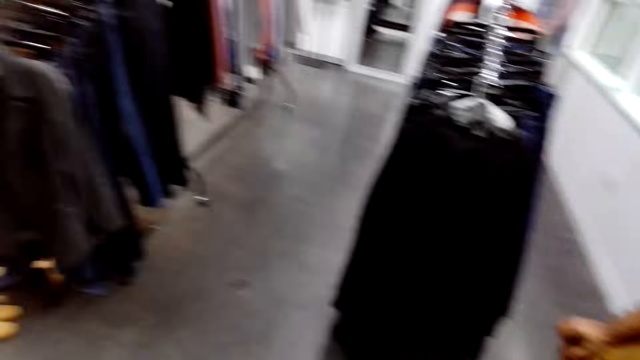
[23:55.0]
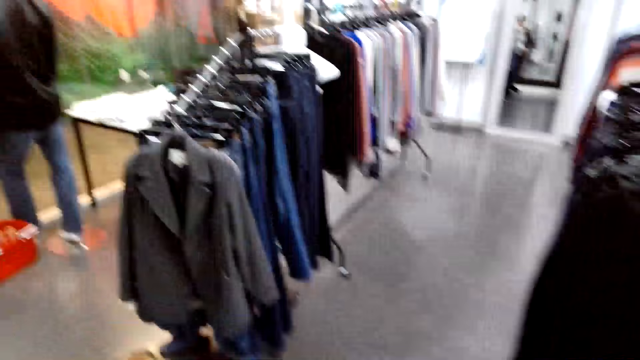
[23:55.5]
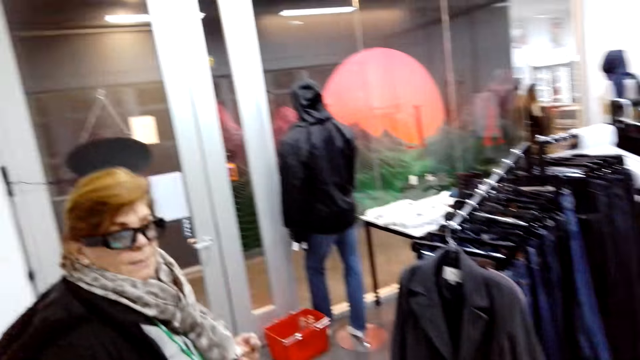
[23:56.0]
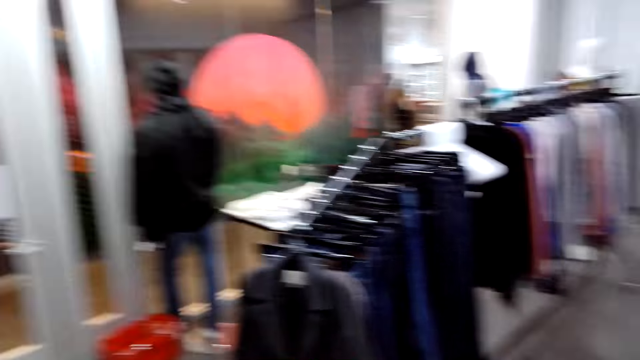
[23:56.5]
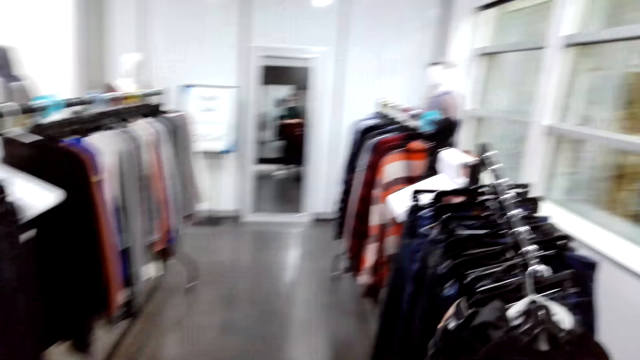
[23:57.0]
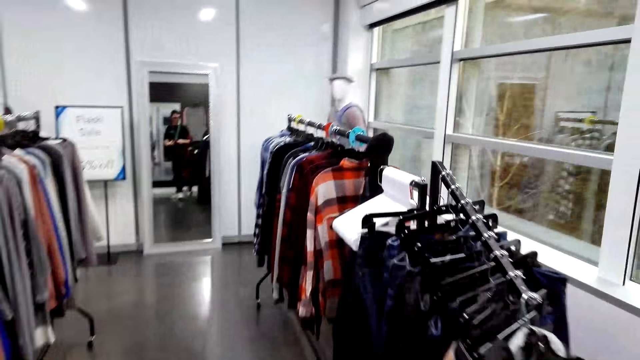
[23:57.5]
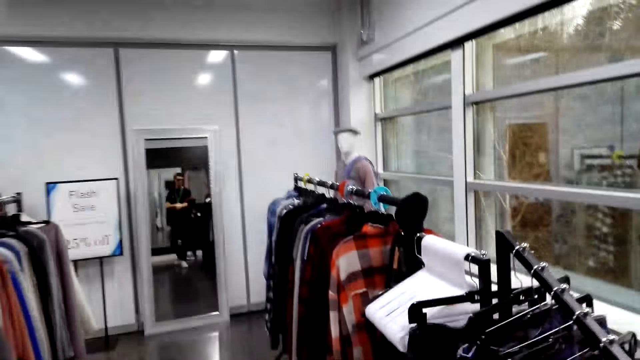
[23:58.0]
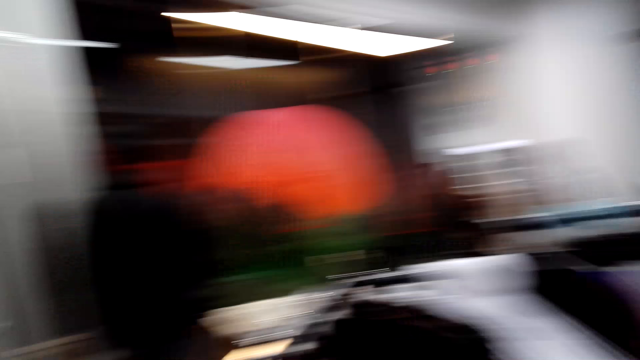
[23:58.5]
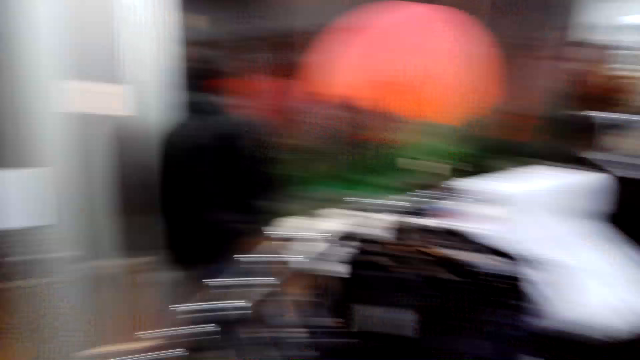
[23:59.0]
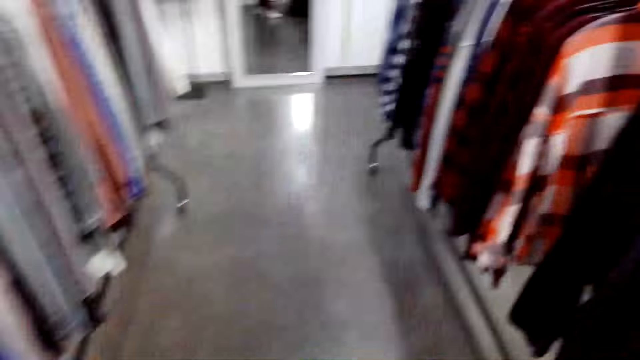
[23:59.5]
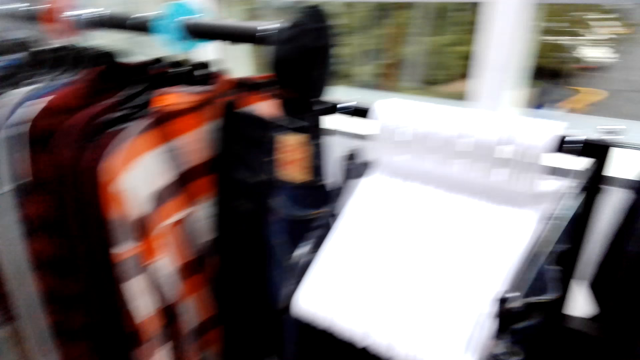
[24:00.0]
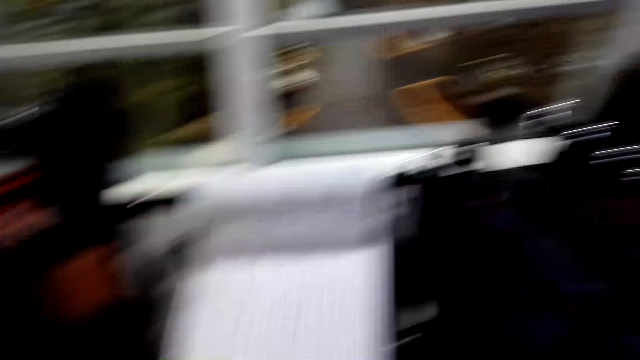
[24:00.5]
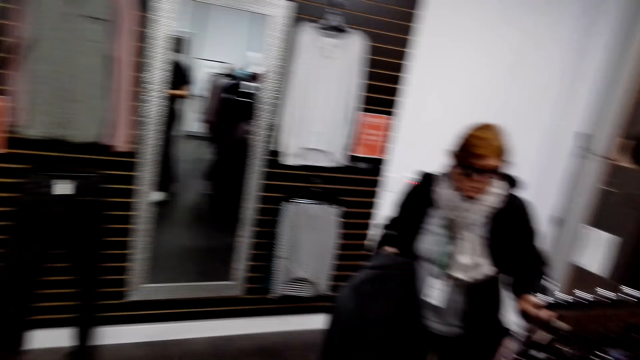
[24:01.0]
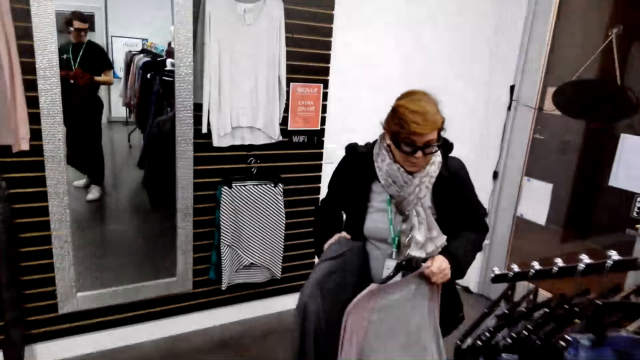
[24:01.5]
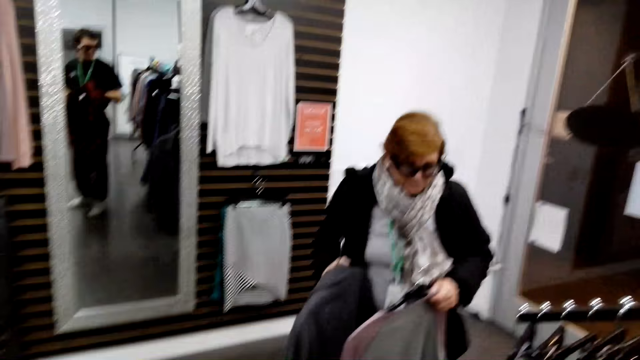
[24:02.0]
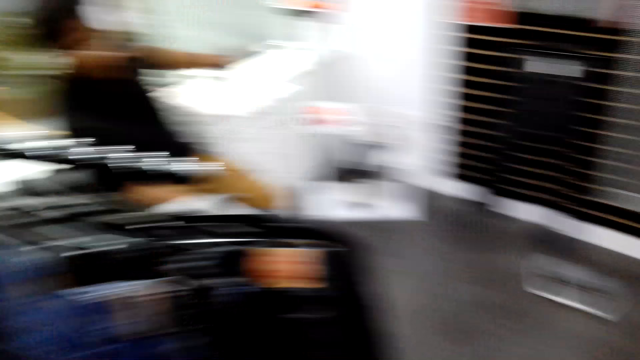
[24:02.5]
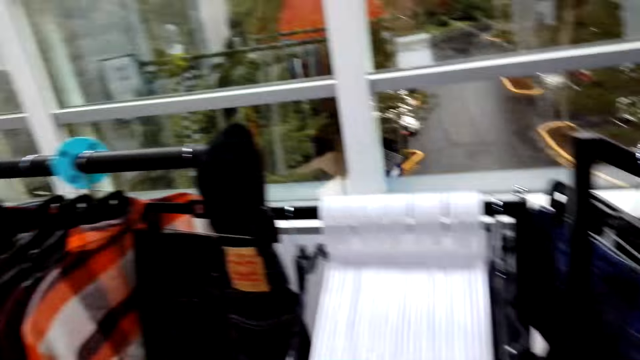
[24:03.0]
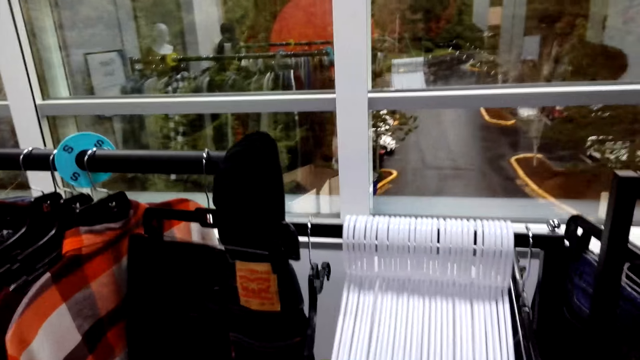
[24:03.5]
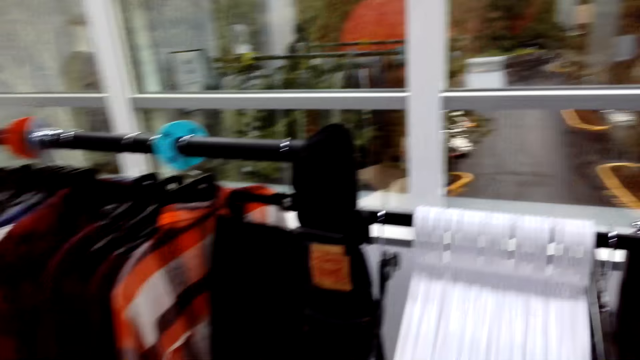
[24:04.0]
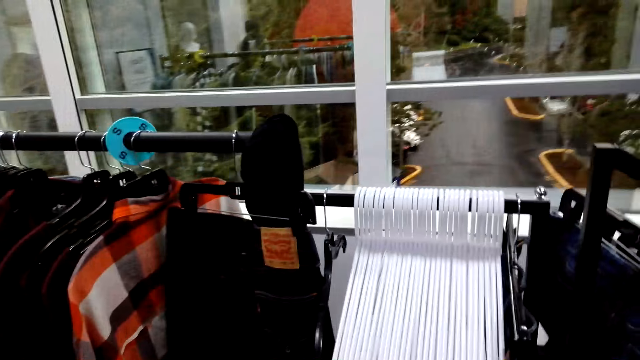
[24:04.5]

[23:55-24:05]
The camera wearer walks around the boutique. A woman takes a T-shirt or sweater on a hanger from a stand.

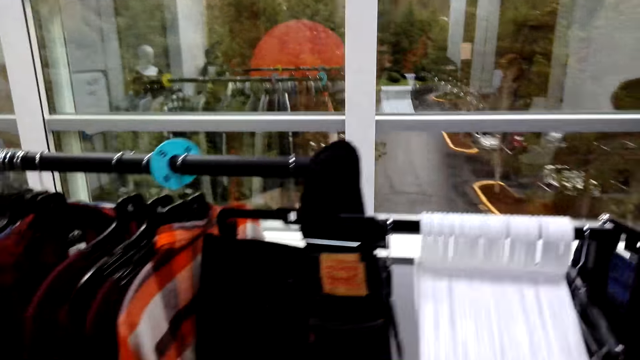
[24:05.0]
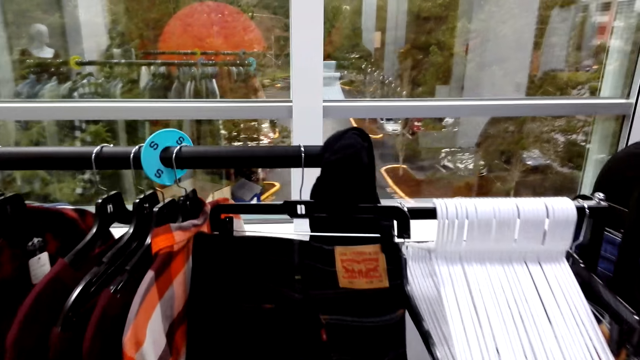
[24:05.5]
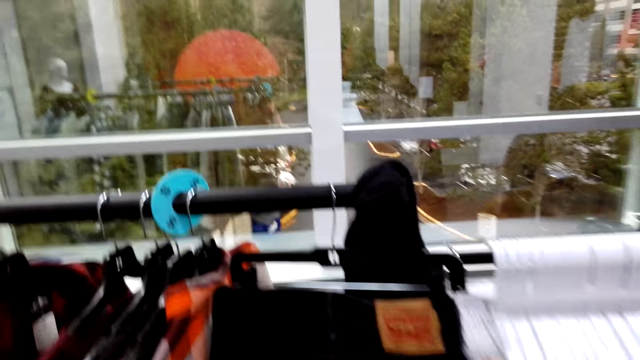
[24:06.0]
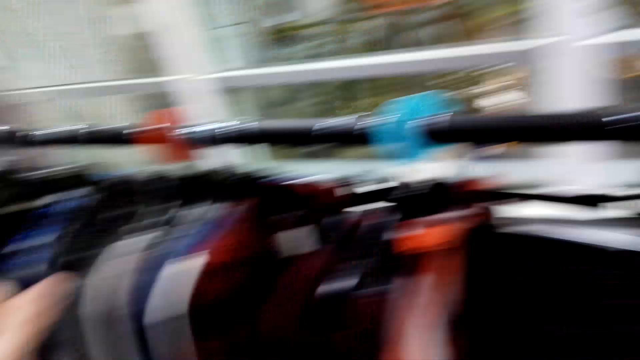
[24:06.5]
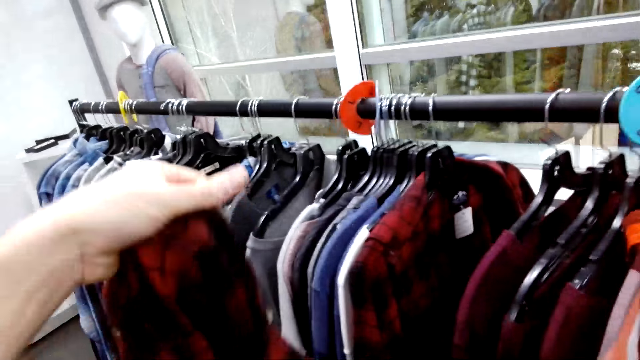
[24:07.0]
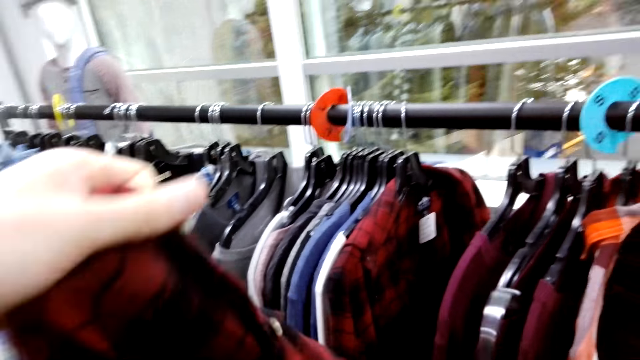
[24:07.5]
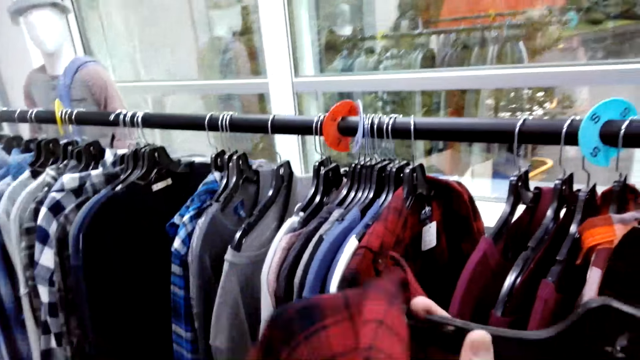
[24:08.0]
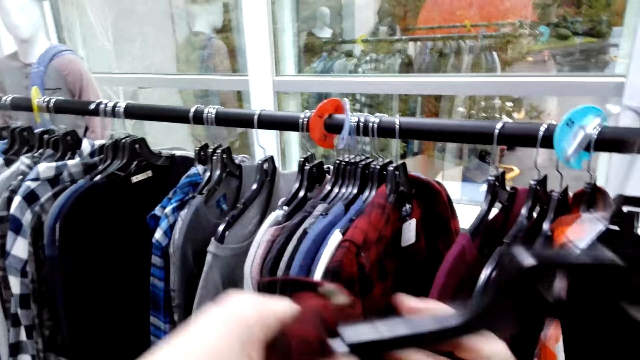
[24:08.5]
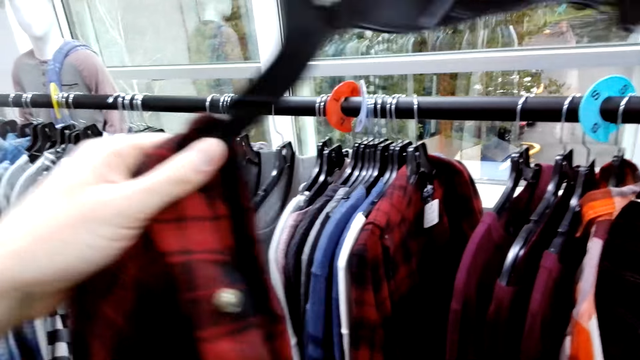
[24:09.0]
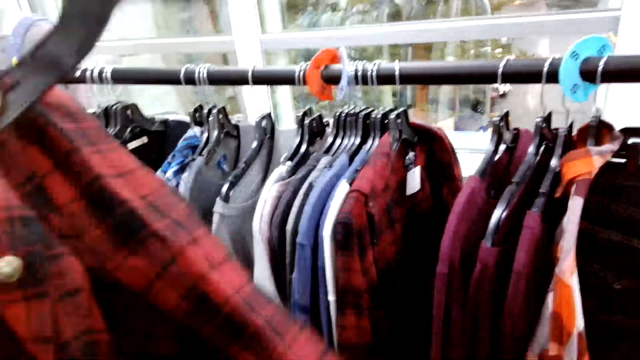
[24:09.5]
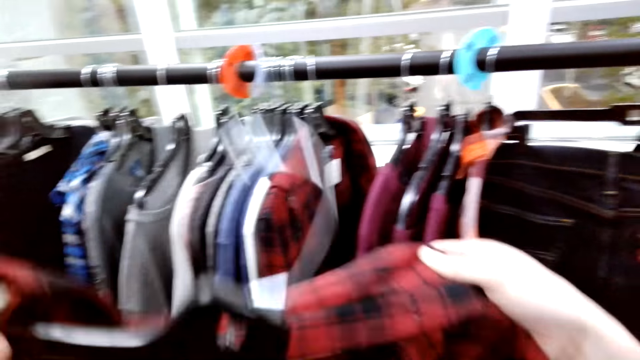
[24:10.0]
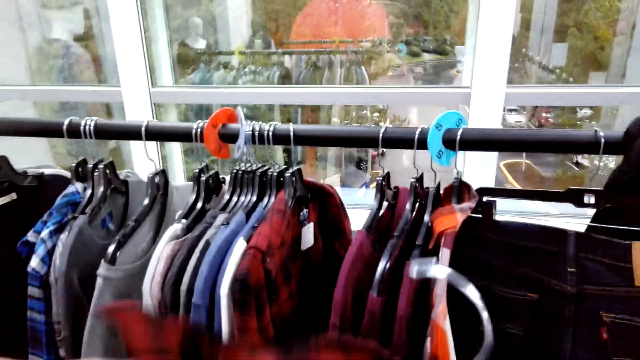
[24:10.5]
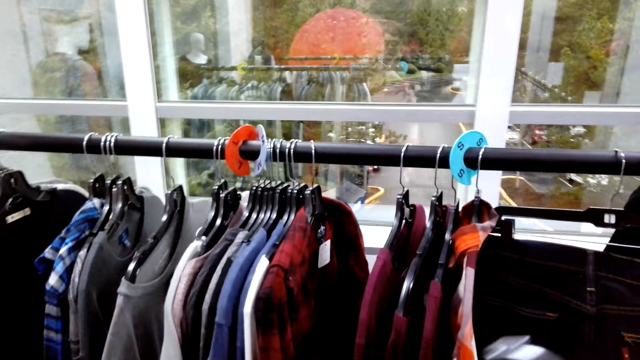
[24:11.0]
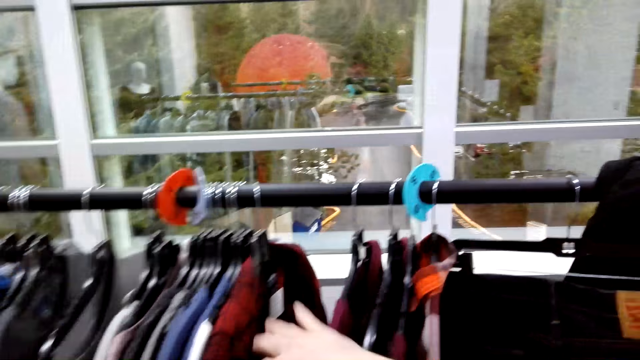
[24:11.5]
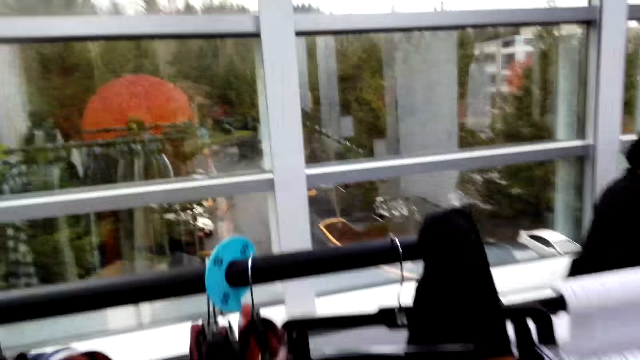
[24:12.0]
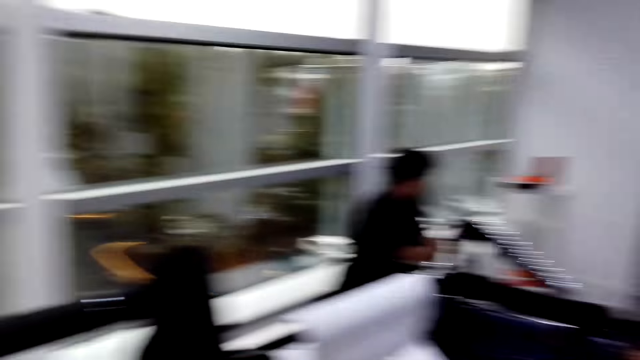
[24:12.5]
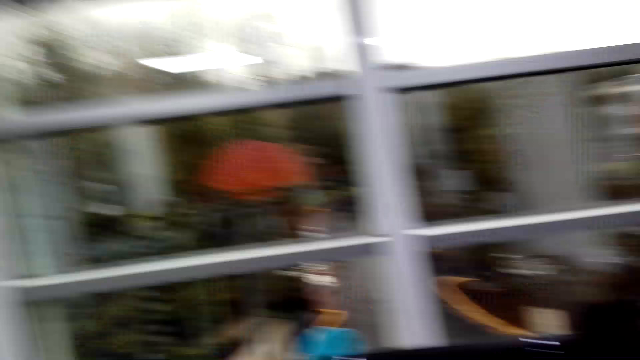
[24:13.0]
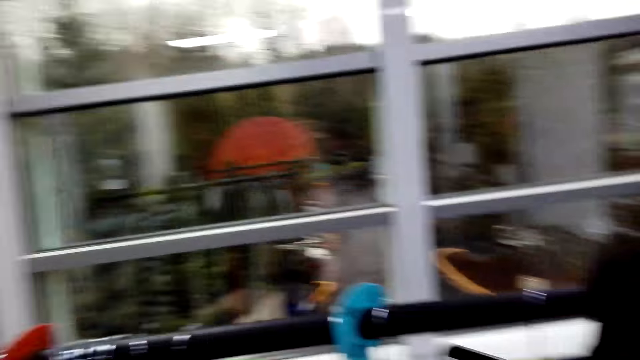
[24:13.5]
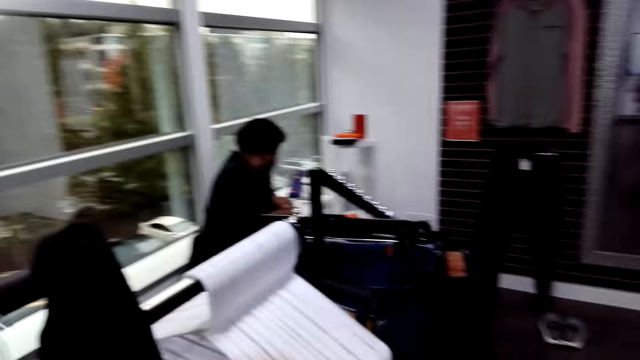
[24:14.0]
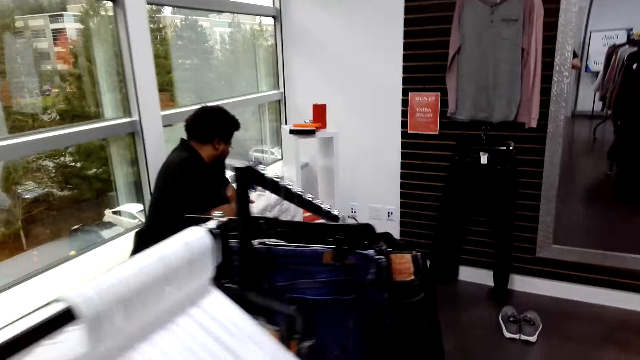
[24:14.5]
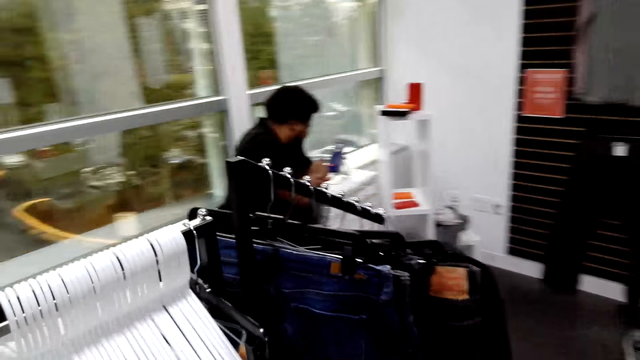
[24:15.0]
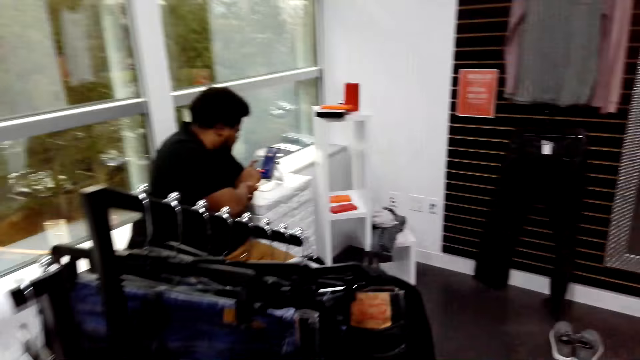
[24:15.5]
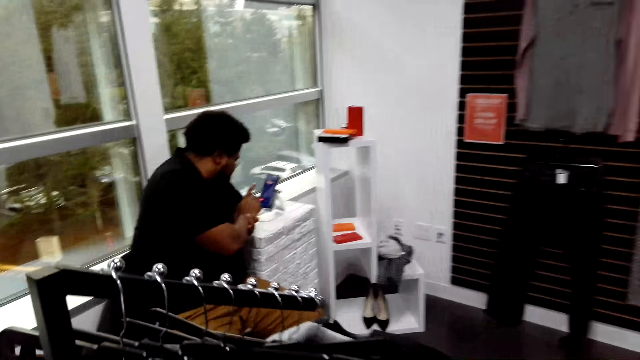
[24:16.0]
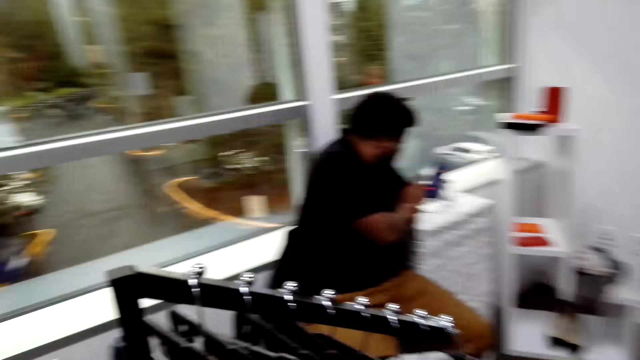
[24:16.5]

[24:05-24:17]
The camera wearer inserts a shirt on a hanger. They push the shirts on the stand, put a shirt on the stand, and put a shirt on a hanger.
